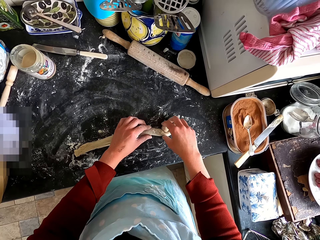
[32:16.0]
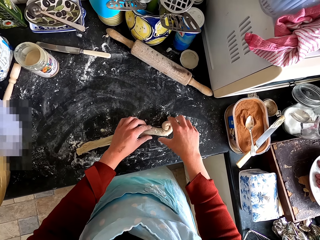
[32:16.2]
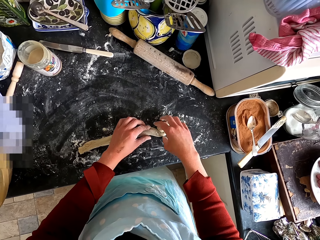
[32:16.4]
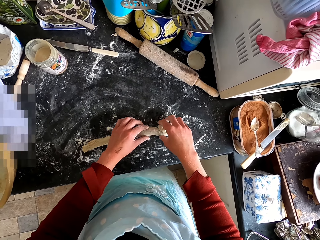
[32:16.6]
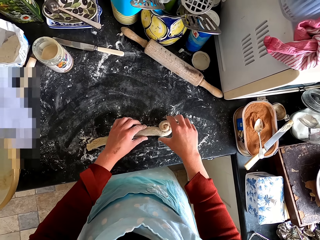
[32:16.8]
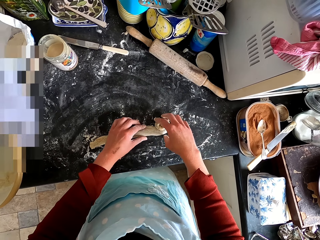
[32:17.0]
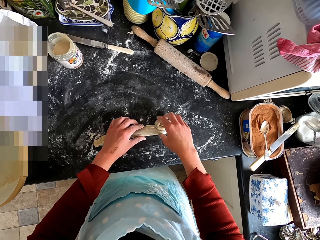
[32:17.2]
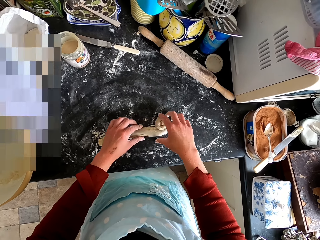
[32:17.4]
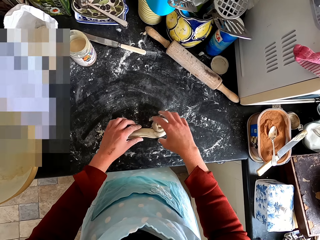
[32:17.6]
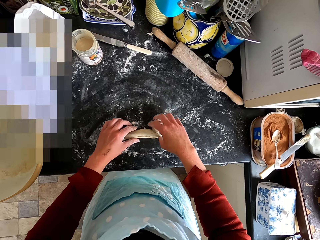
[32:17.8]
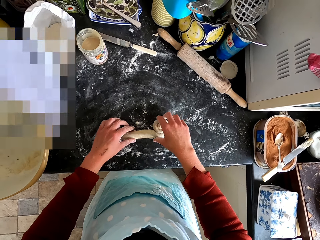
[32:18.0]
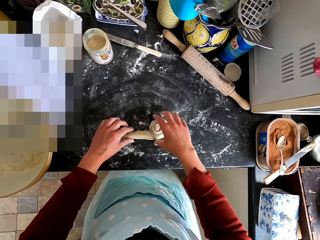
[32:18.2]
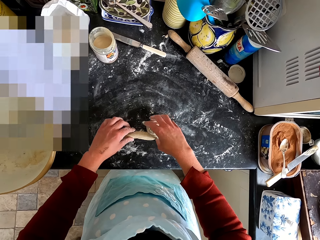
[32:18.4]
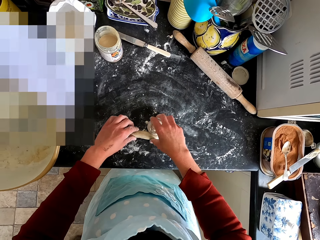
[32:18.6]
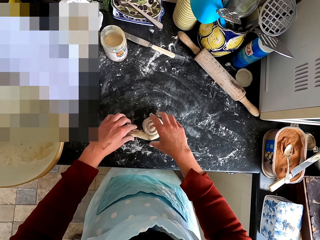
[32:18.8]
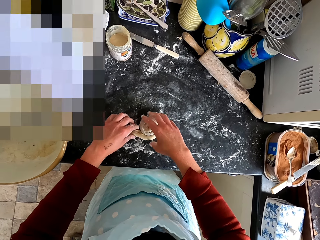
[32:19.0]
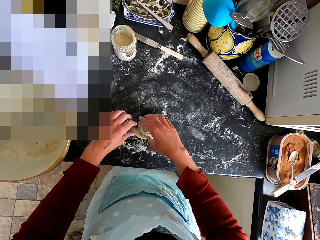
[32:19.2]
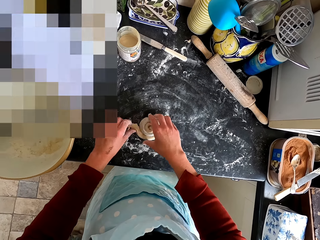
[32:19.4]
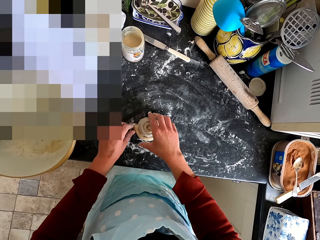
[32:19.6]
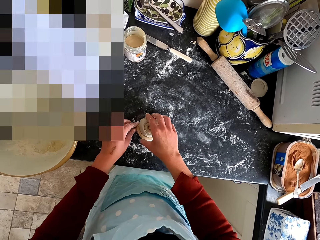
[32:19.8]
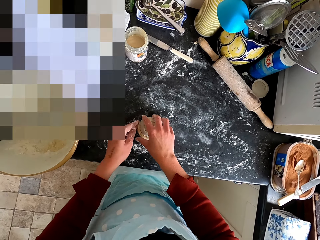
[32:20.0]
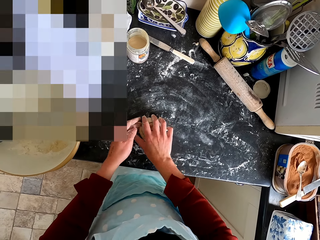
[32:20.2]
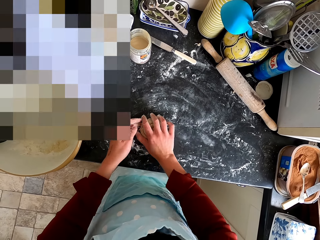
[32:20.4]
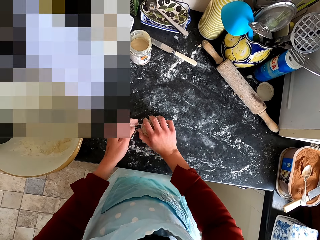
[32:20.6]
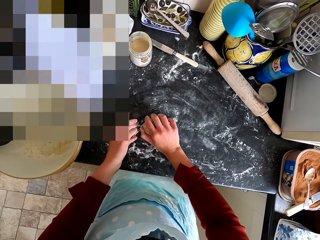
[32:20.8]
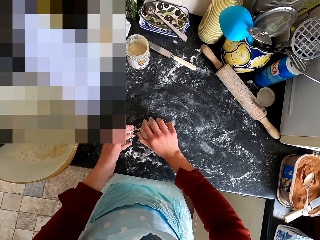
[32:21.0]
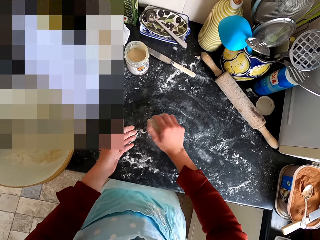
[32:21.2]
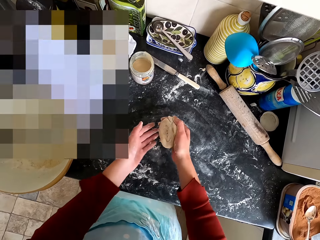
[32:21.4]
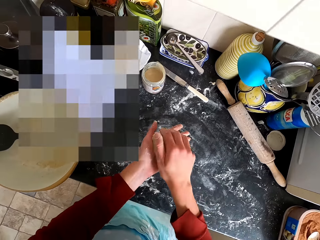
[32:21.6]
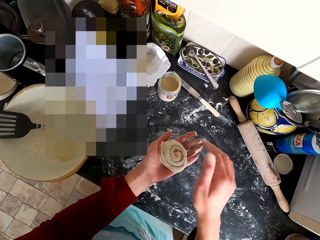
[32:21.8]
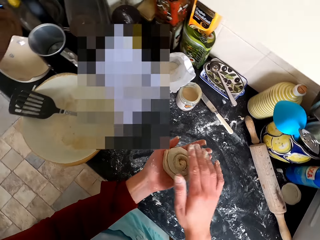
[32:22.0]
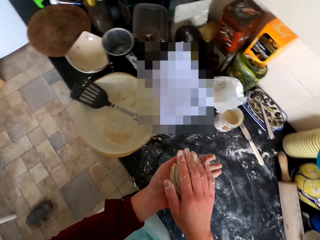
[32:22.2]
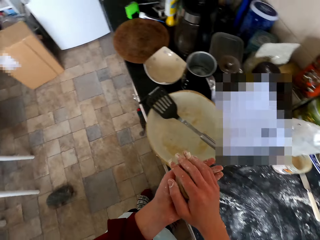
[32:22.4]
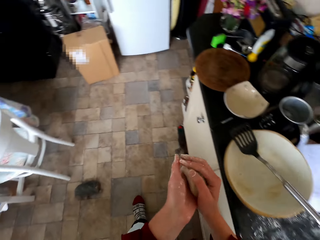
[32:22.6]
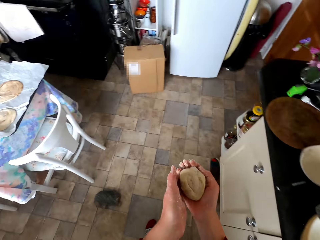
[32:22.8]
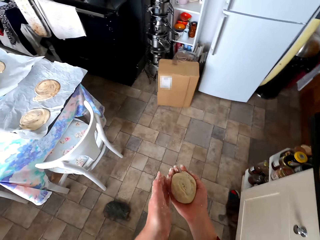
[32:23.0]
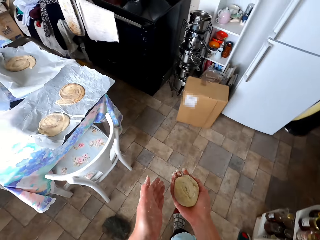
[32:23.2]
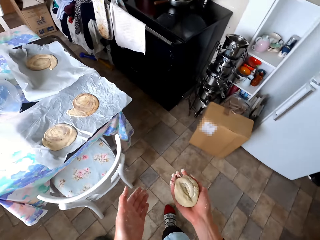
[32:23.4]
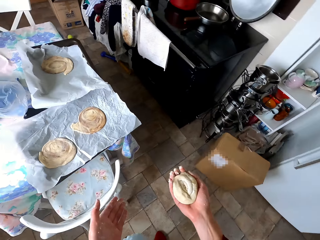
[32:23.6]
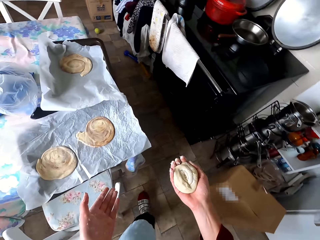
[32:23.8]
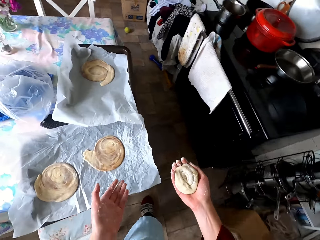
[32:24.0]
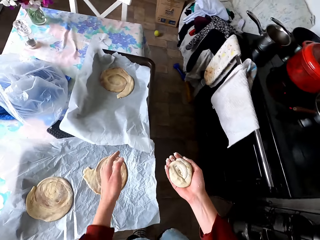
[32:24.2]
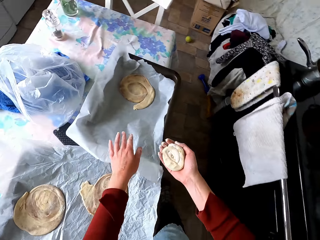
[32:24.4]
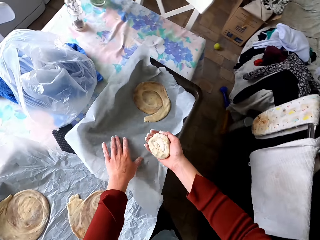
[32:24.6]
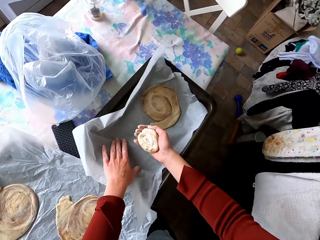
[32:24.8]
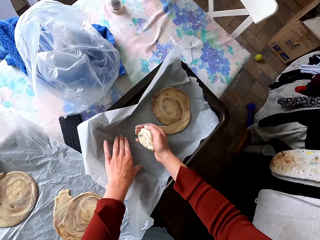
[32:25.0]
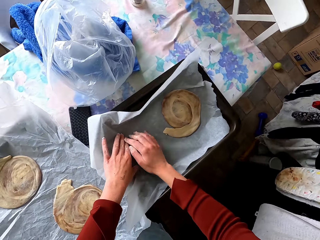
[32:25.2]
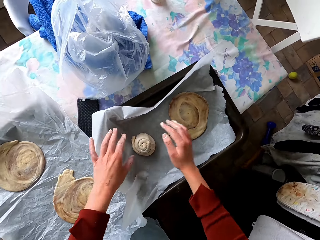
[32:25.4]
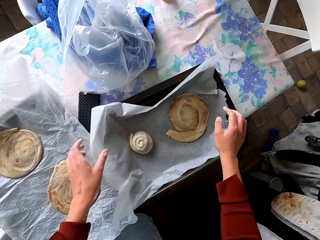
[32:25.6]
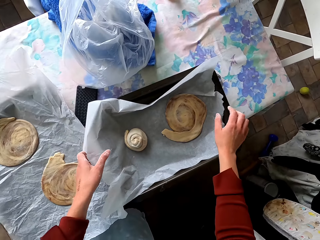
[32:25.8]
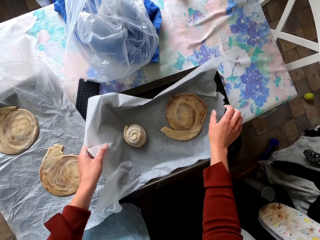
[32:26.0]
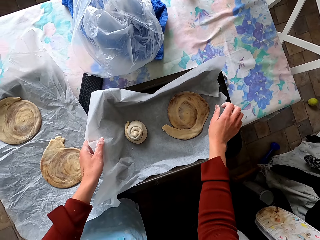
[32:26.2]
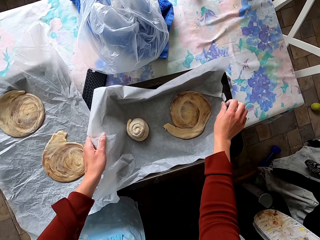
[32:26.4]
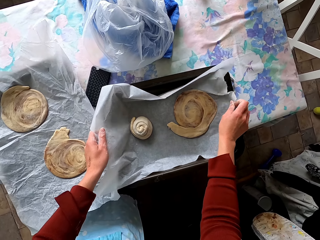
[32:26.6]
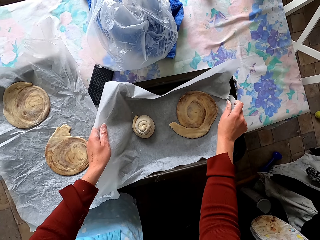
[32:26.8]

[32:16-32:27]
The camera wearer lifts the dough from the counter top. They put the dough on the tray. They walk across the kitchen.

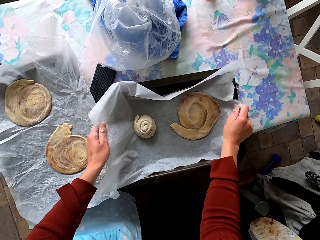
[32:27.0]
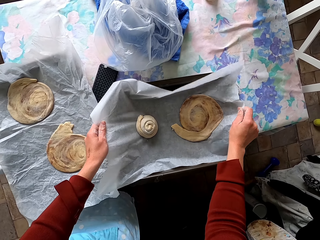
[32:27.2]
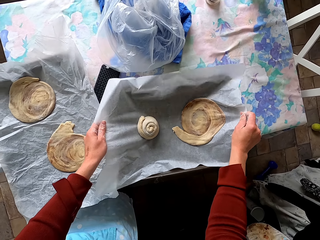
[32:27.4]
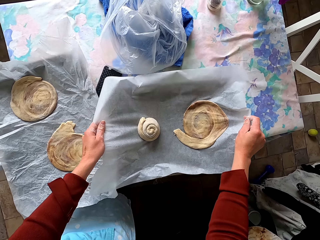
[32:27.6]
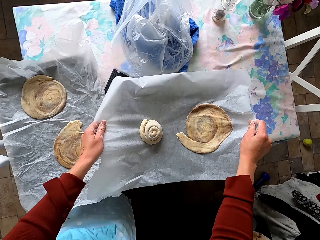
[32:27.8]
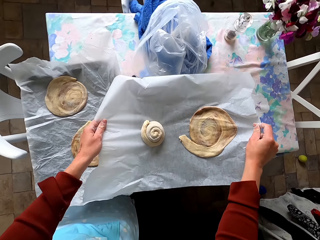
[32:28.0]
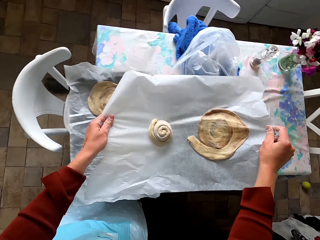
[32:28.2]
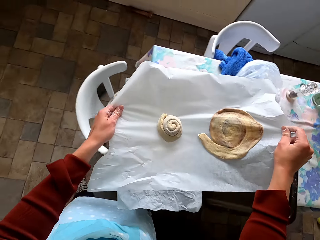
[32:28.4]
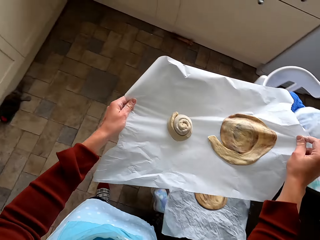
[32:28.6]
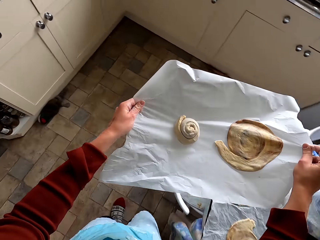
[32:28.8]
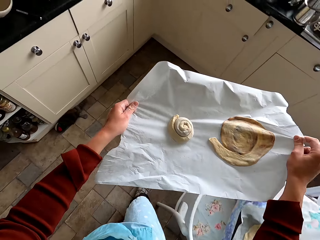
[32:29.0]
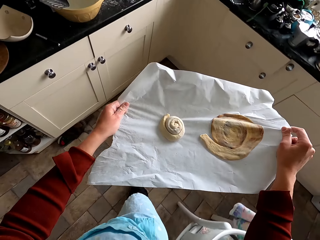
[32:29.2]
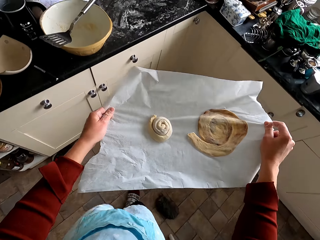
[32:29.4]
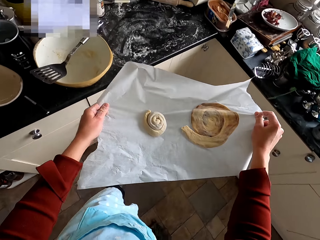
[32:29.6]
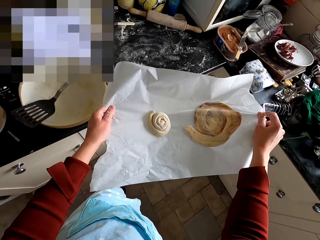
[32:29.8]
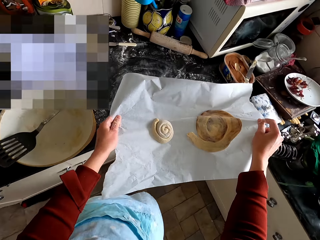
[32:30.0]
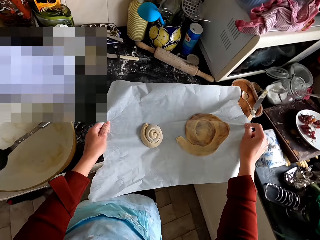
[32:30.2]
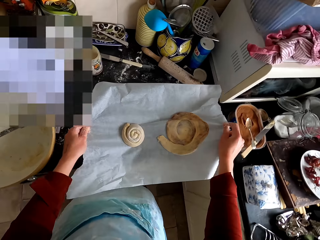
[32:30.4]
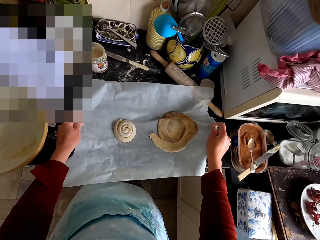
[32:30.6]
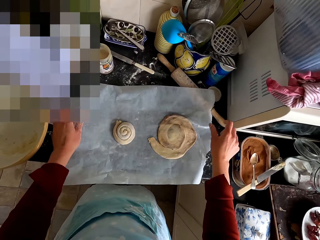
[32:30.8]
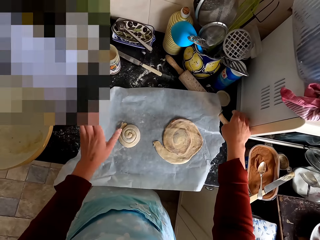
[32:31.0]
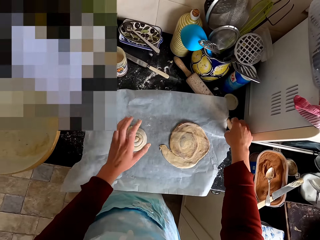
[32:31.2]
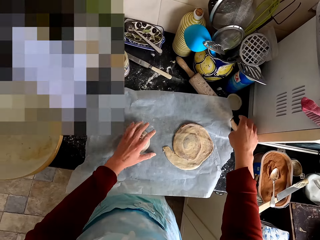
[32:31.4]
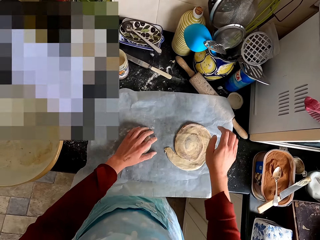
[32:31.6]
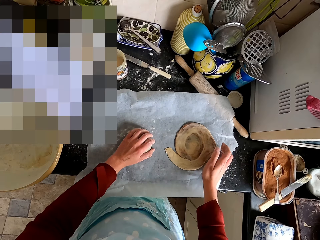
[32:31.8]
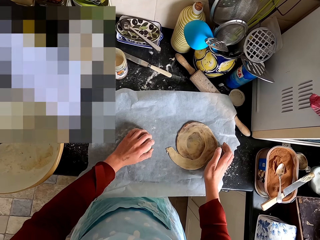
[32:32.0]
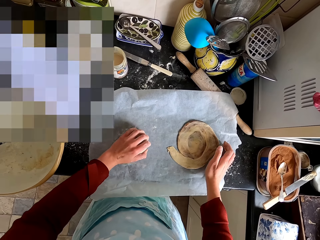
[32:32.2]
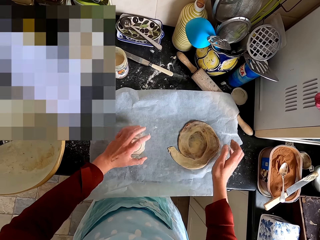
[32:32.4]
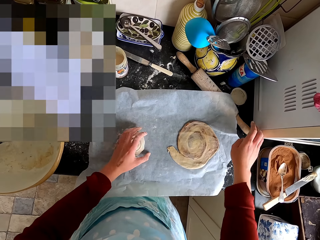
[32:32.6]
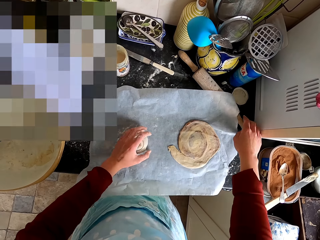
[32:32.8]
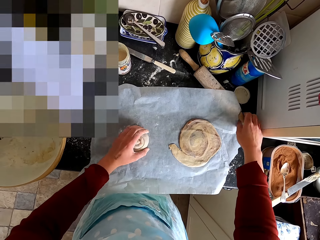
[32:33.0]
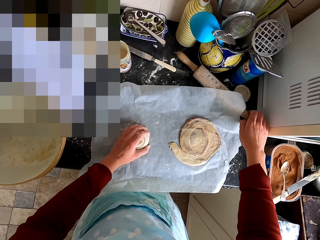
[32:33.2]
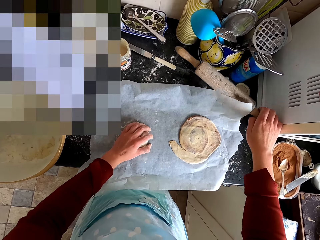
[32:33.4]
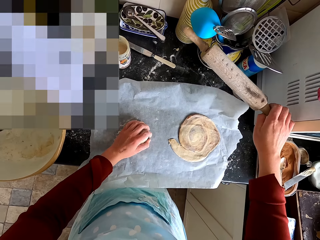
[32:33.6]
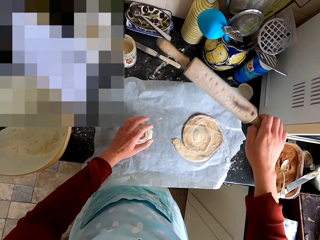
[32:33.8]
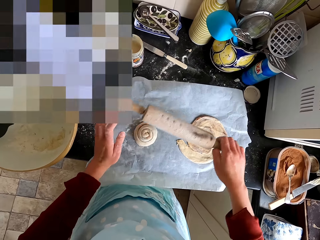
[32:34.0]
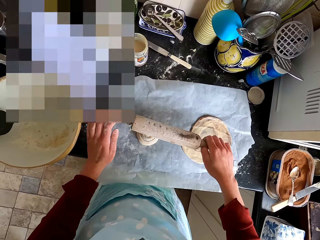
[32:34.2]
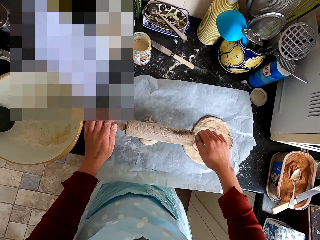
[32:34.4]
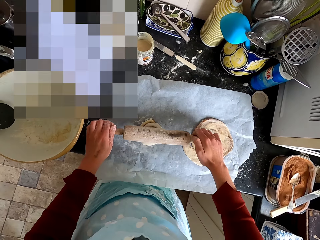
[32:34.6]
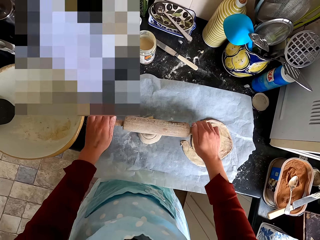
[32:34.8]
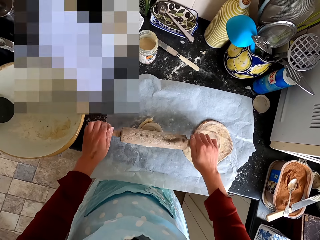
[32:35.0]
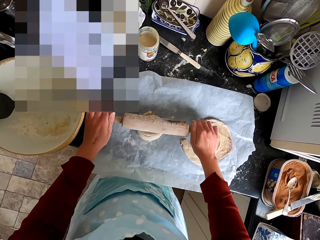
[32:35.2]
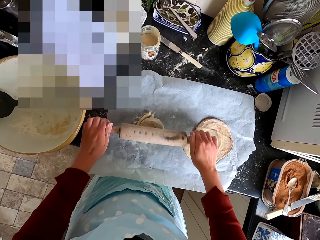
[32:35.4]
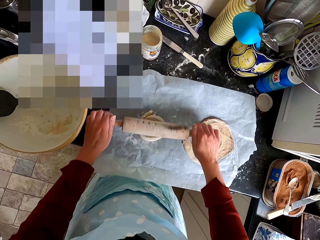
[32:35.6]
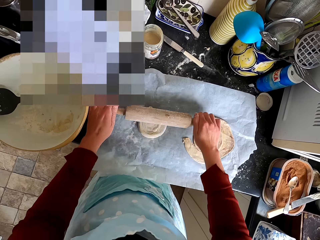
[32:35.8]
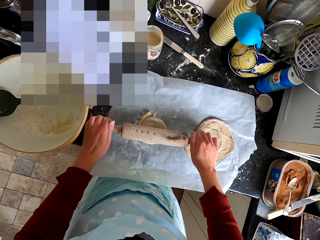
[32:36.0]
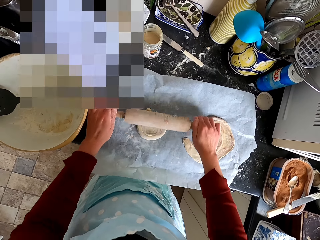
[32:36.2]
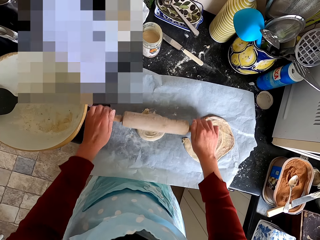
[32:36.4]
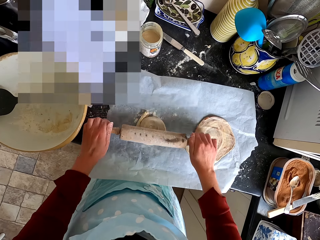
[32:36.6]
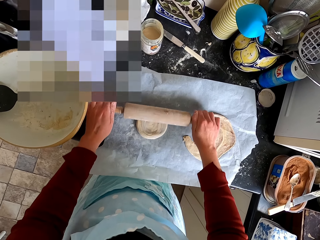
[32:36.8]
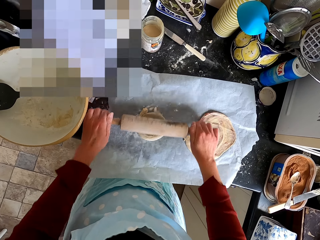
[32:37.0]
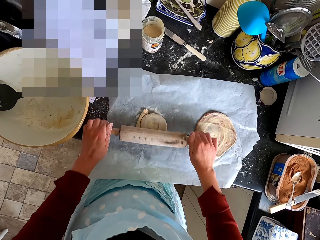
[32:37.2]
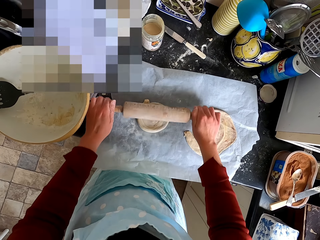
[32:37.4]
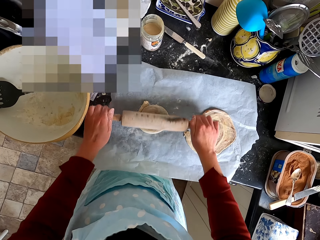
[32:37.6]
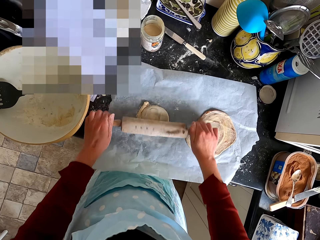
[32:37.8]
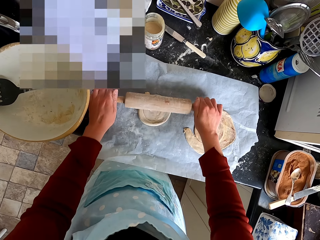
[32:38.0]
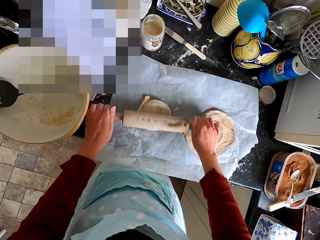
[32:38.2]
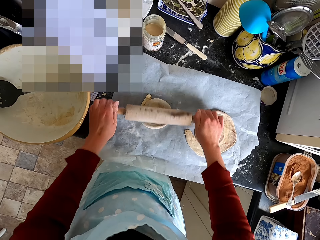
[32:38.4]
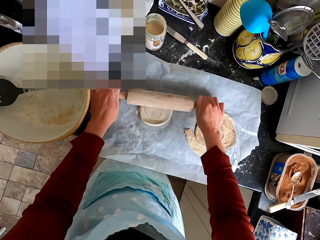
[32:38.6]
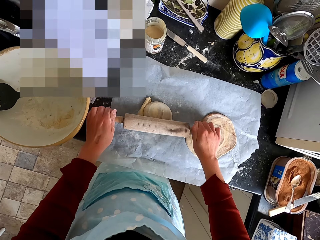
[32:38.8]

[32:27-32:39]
The camera wearer lifts the parchment paper from the tray. They walk across the kitchen. They put the paper on the counter top. They touch the dough roller. They adjust the dough. They pick up the dough roller from the counter top. They flatten the dough with the dough roller.
